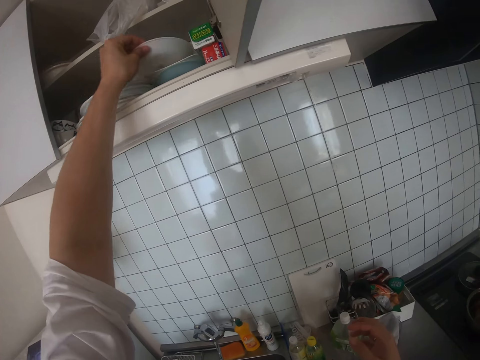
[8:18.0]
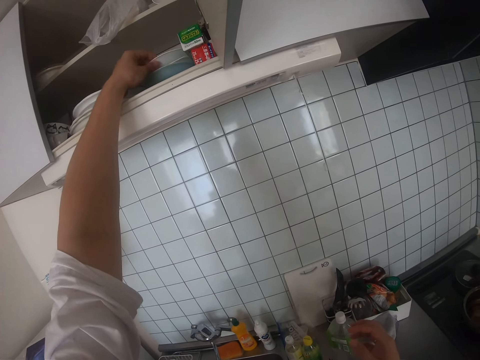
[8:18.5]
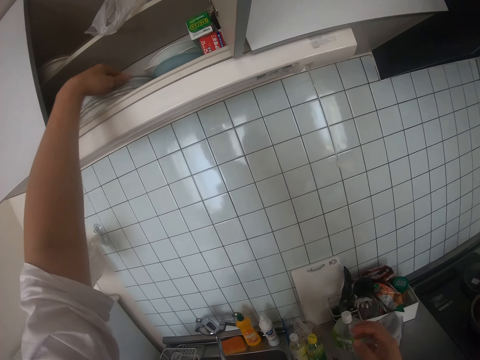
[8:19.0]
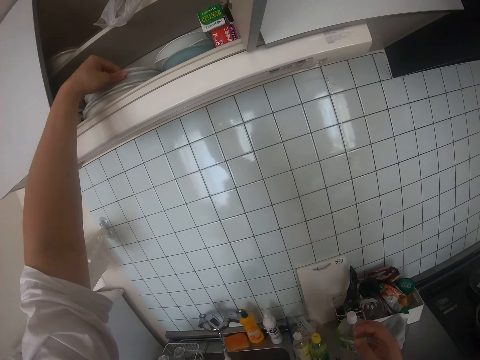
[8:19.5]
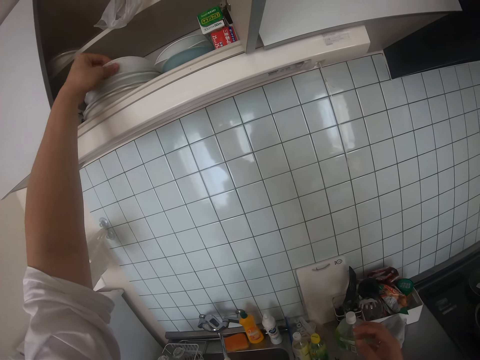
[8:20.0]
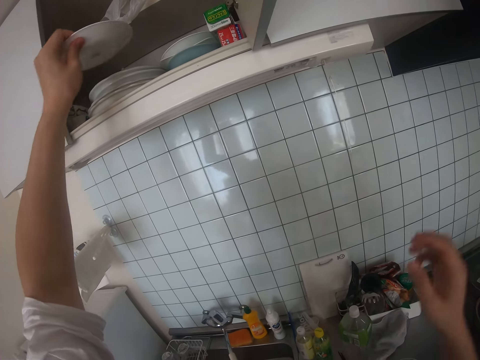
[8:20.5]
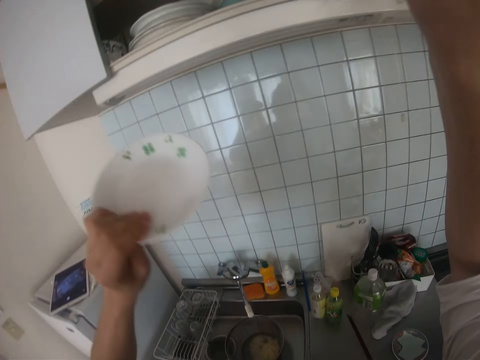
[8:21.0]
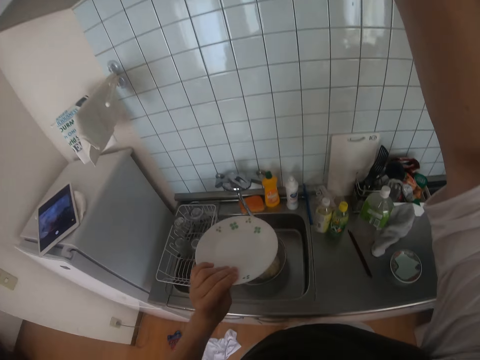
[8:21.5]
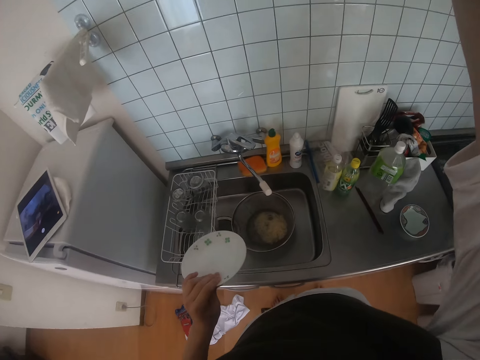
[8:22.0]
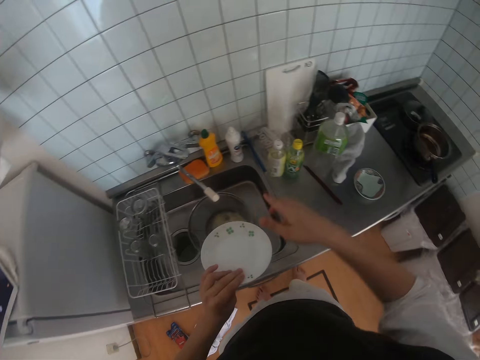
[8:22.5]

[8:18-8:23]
The camera wearer drops the plate on another plate in the cabinet. They pick a plate from the cabinet and close the top cabinet.

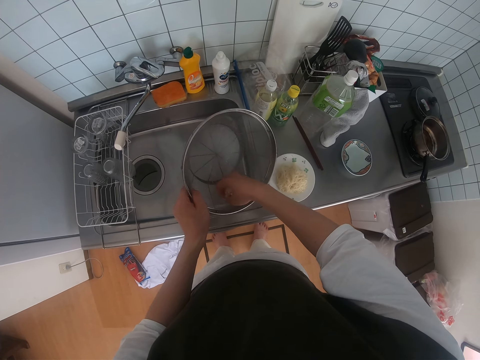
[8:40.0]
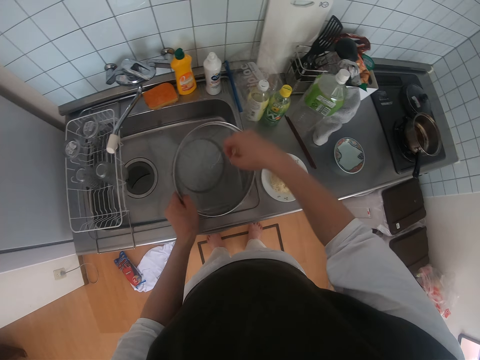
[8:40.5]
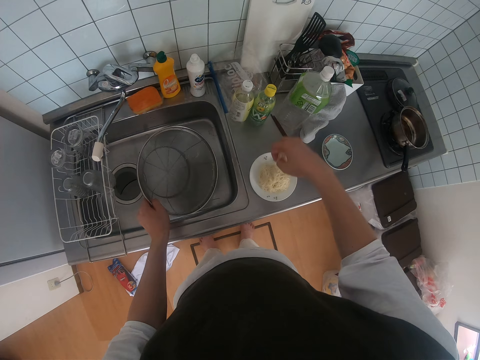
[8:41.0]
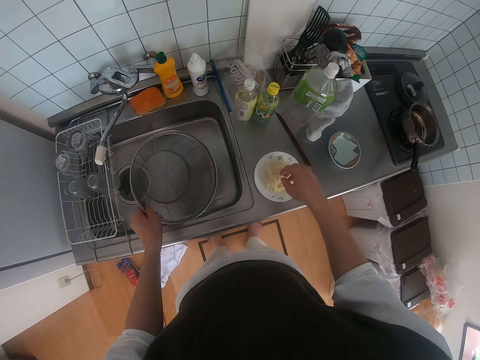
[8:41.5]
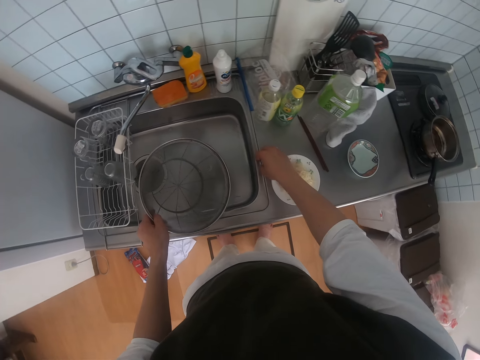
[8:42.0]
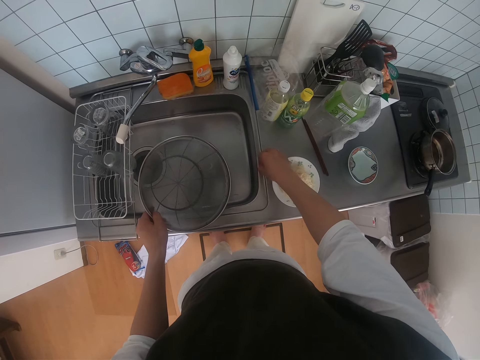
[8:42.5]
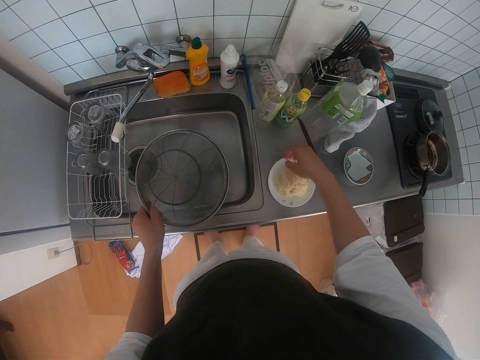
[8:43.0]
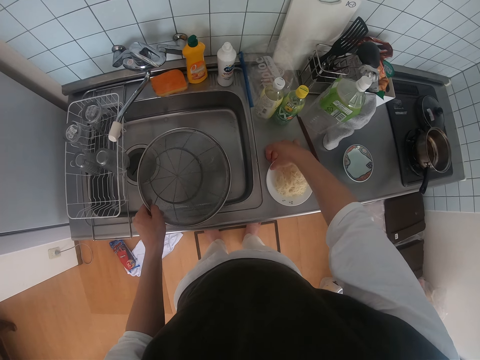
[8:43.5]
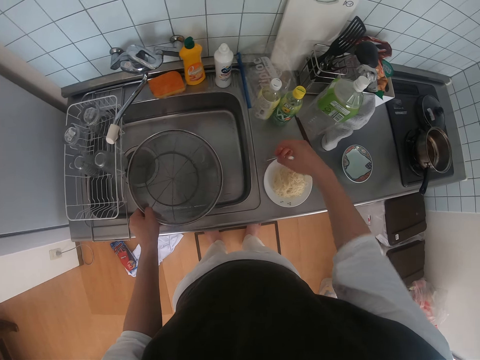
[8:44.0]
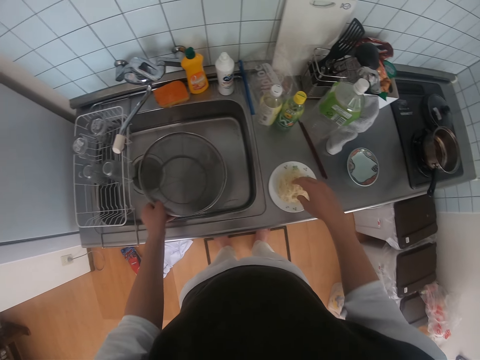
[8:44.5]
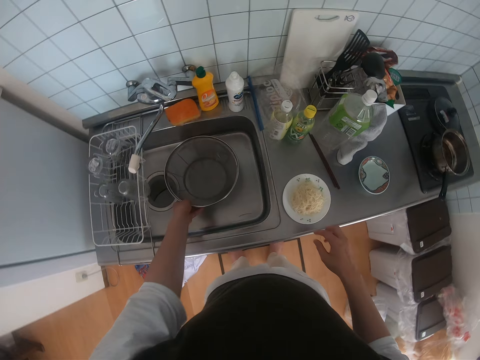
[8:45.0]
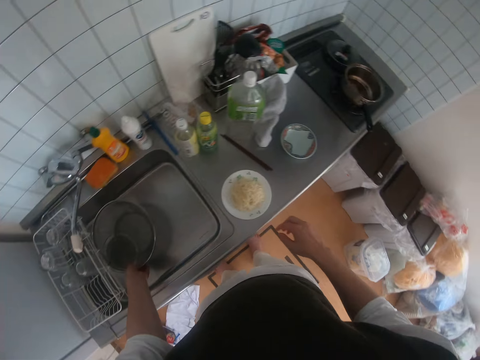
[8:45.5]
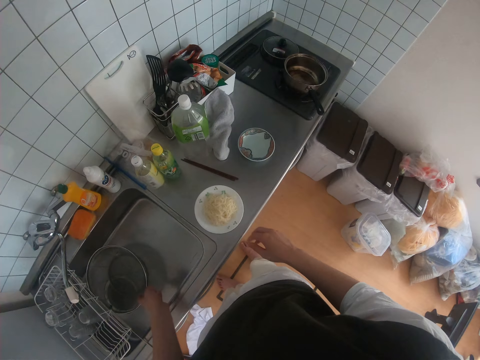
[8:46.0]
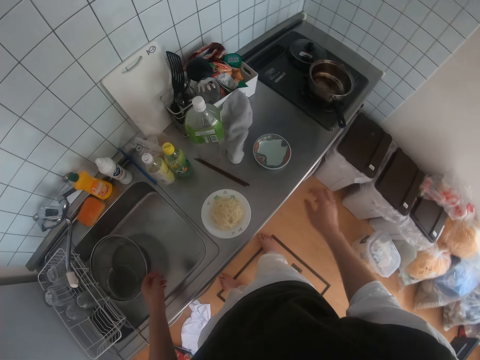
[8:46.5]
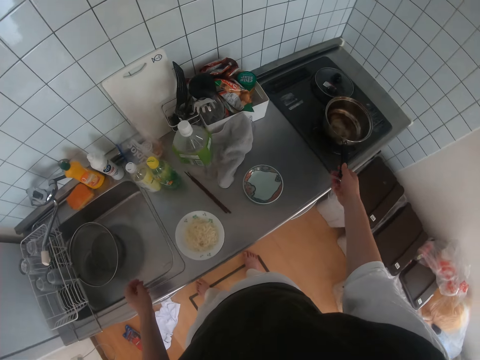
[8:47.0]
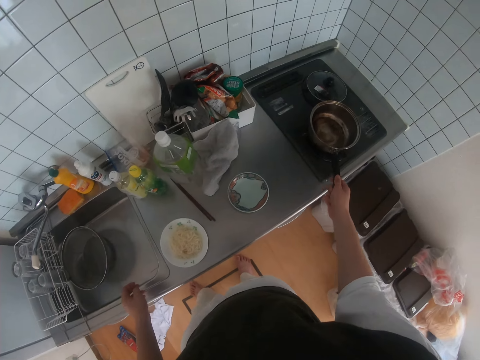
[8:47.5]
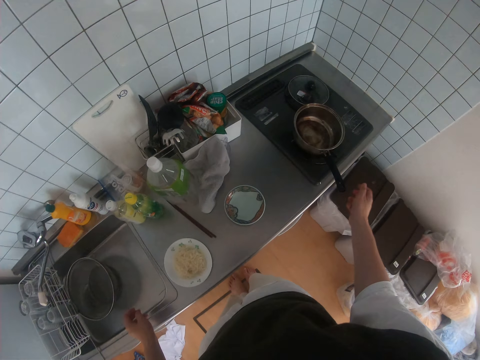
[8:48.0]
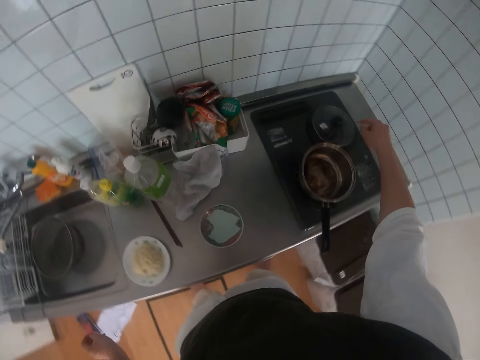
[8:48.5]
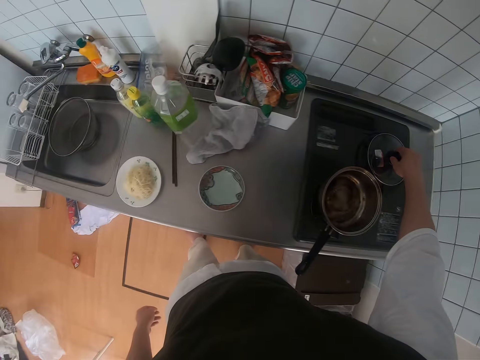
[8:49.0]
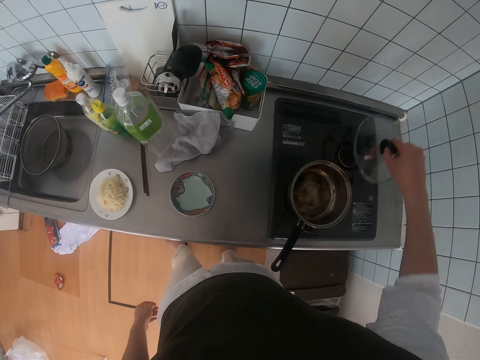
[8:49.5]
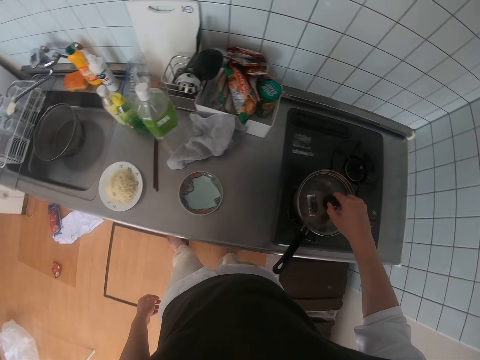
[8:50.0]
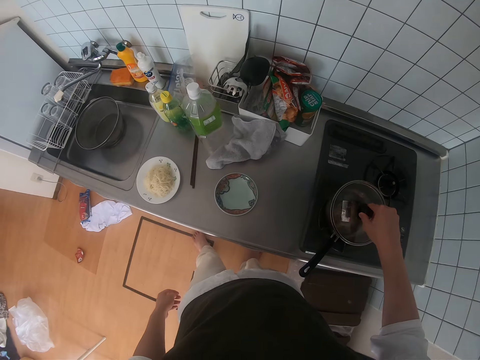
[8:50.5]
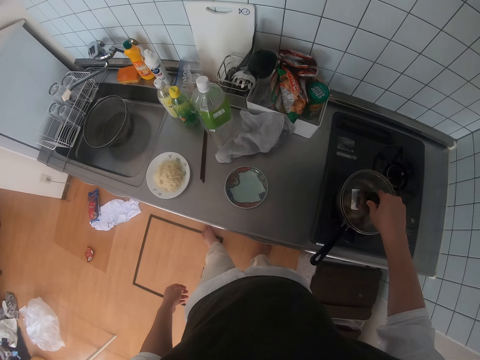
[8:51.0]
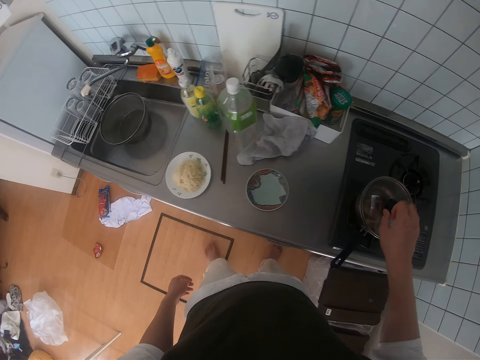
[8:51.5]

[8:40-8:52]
The camera wearer picks the spaghetti from a stainless steel strainer and drops the spaghetti on the plate on the countertop. They pick some spaghetti from the sink and put the spaghetti in the plate. They adjust the string of spaghetti on the countertop. They pick a spaghetti from the sink table and place the spaghetti in the plate. They place the stainless steel strainer in the sink. They turn to the cooker, adjust the pot on the gas stove, and hold the cooking pot handle. They pick the cover of the pot from the gas stove and cover the pot.

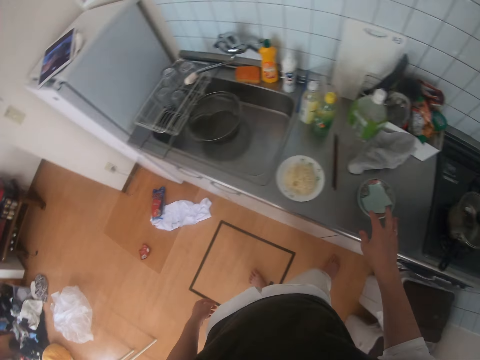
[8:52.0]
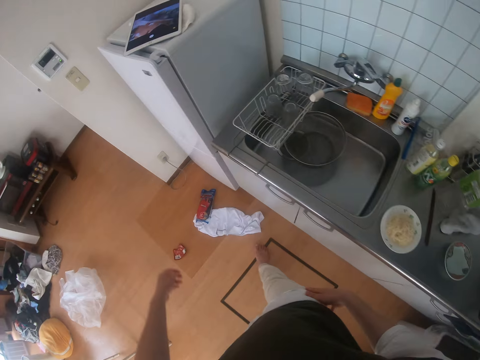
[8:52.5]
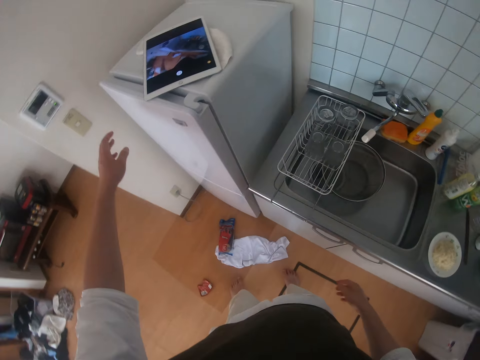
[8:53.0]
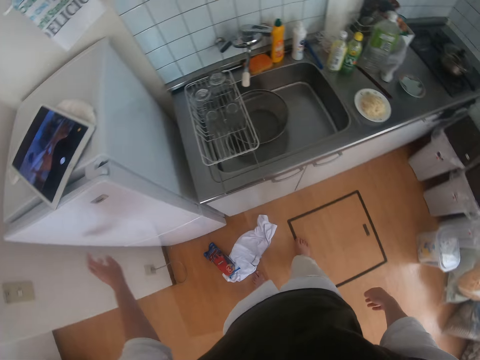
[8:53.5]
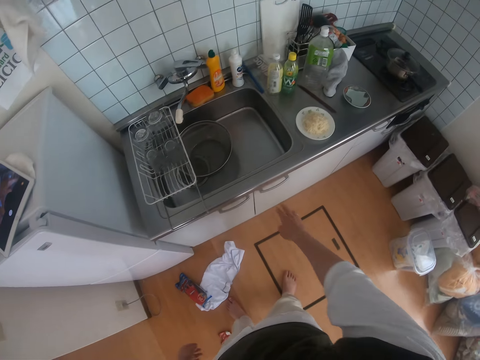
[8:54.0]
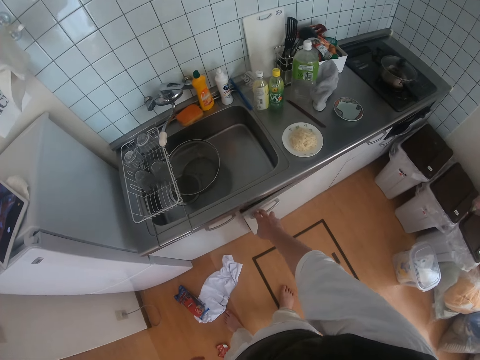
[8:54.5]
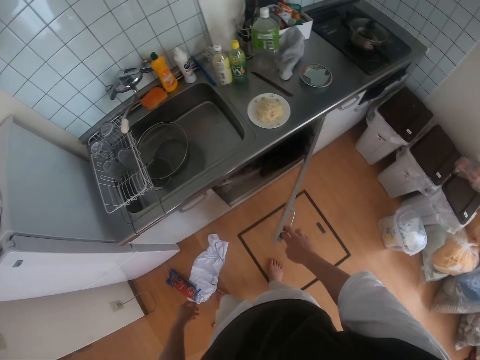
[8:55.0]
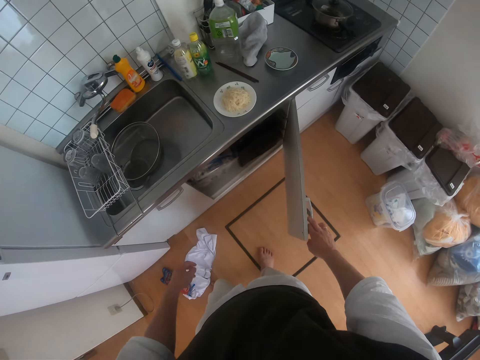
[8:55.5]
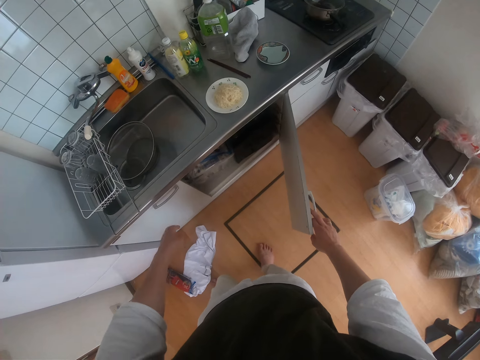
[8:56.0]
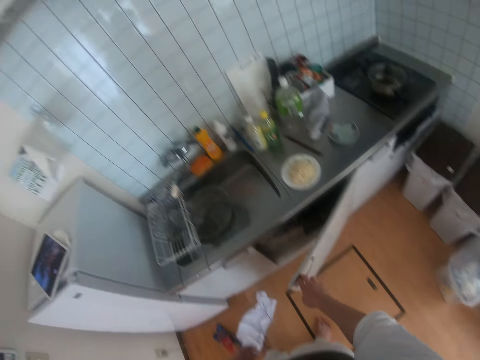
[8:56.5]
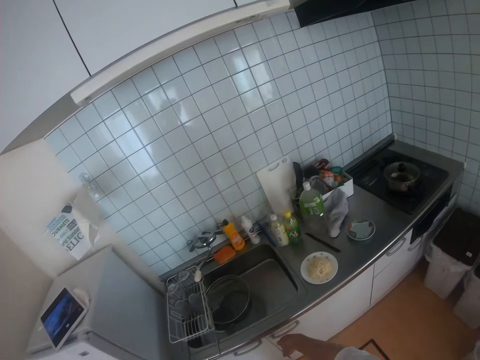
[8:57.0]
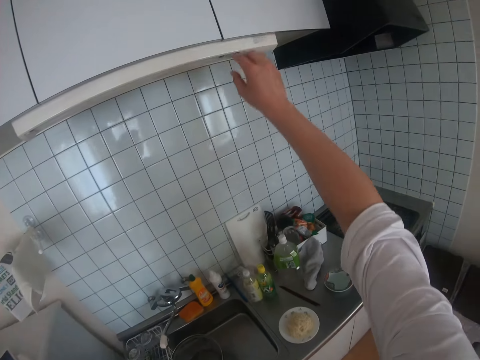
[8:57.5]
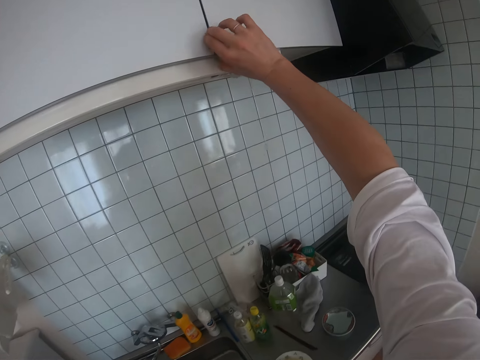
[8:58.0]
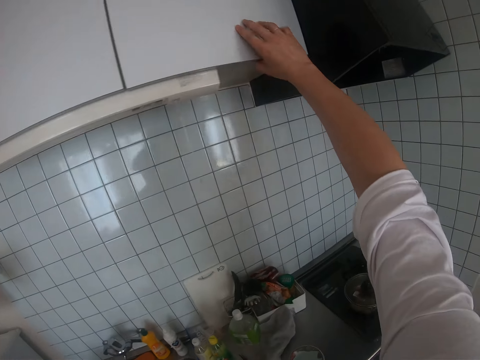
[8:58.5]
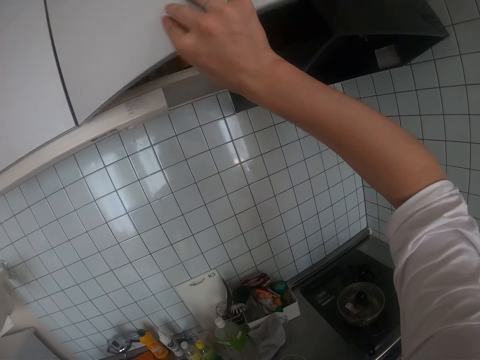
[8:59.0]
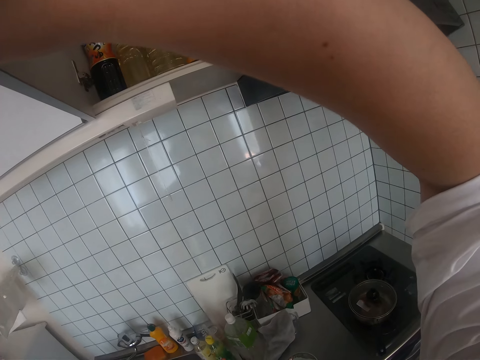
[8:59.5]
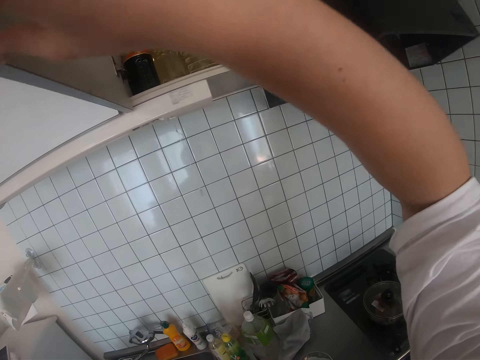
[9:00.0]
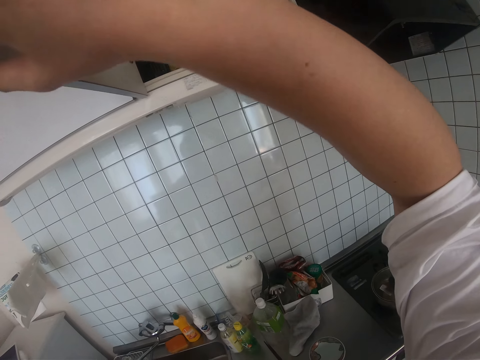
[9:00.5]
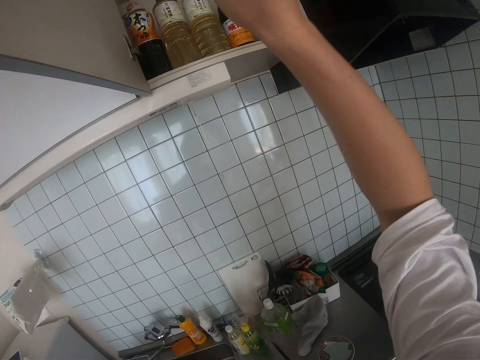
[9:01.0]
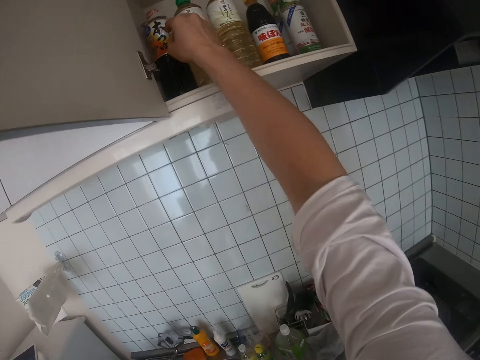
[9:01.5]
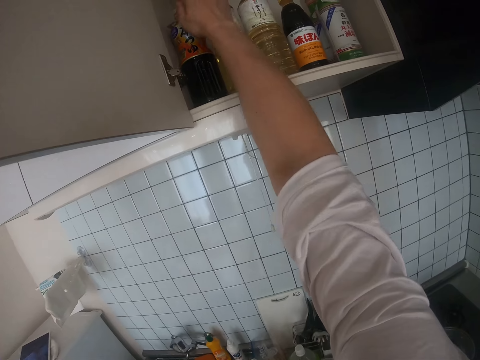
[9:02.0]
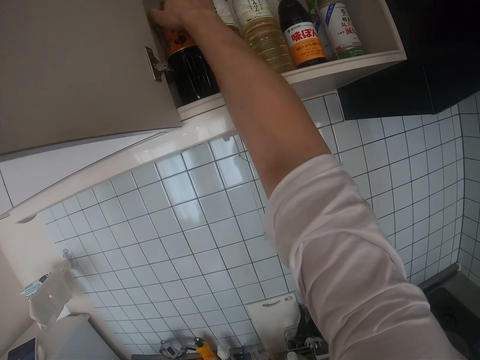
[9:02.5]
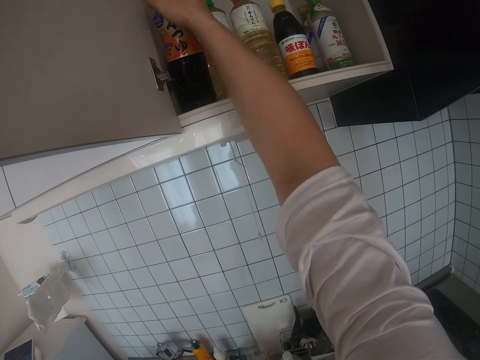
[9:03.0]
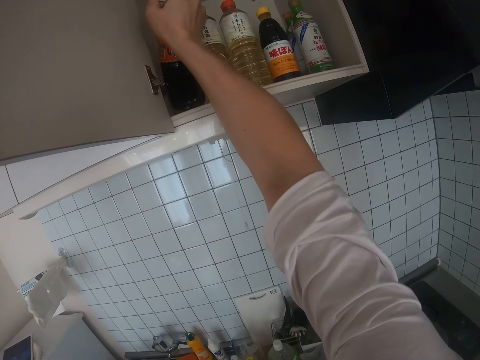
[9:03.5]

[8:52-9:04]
The camera wearer shakes his fingers, turns to the sink, and walks towards the fridge. He stretches his left hand toward the fridge. He opens the sink cabinet and closes the sink cabinet. He opens the top cabinet and lifts his right hand. He picks a bottle of soy sauce from the cabinet.
